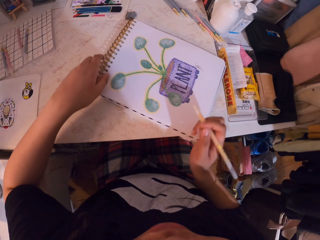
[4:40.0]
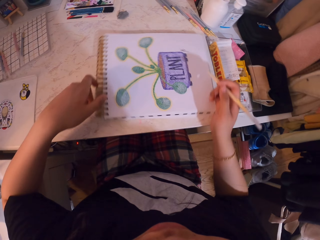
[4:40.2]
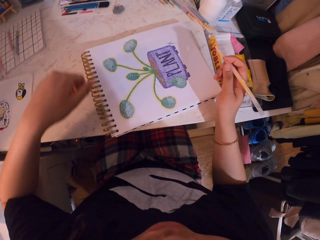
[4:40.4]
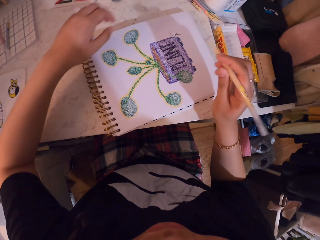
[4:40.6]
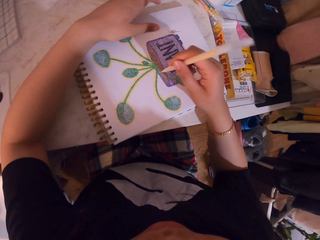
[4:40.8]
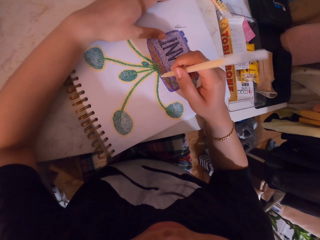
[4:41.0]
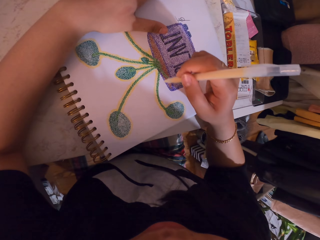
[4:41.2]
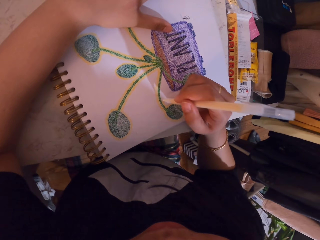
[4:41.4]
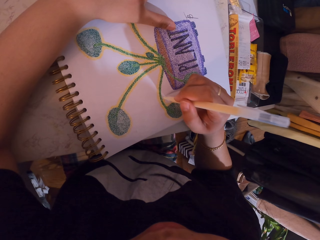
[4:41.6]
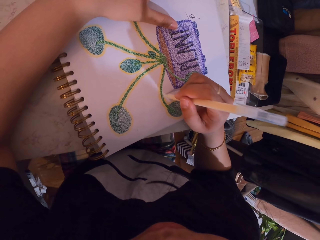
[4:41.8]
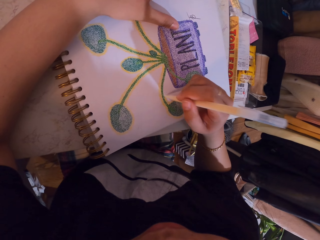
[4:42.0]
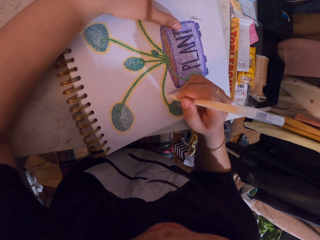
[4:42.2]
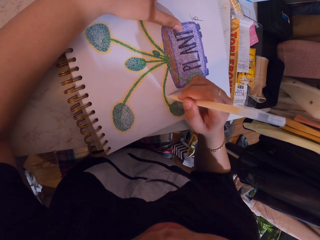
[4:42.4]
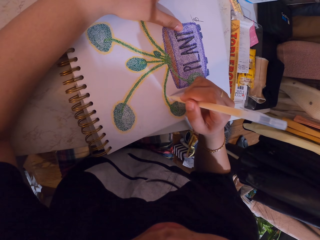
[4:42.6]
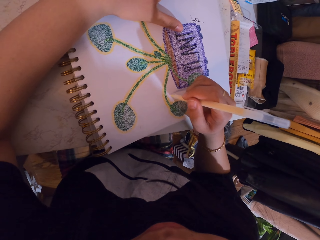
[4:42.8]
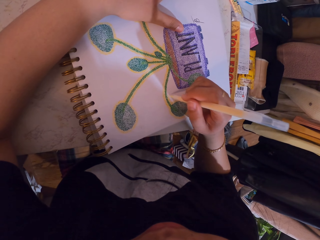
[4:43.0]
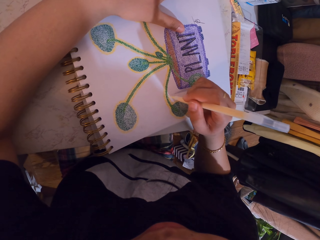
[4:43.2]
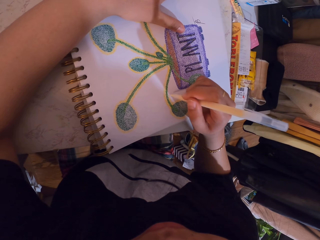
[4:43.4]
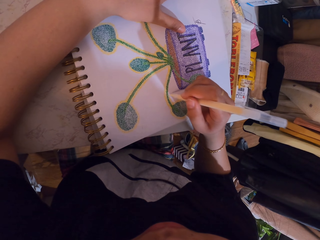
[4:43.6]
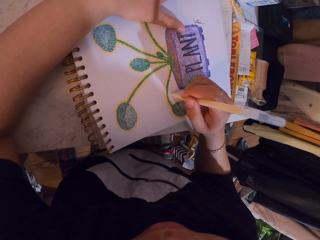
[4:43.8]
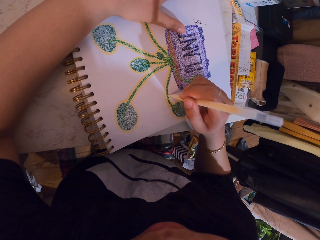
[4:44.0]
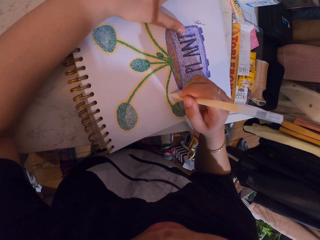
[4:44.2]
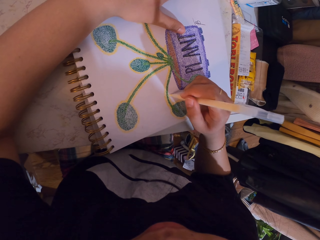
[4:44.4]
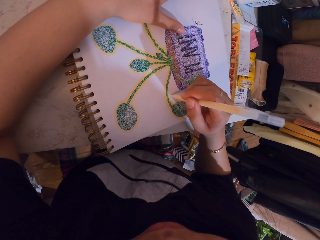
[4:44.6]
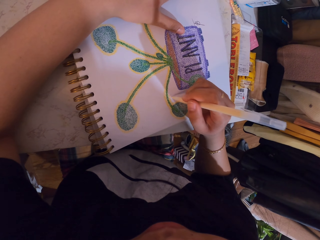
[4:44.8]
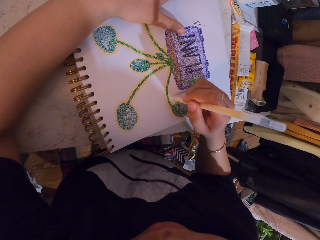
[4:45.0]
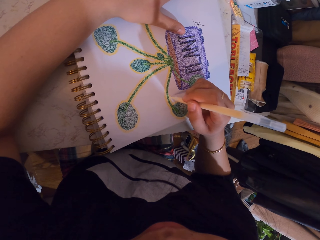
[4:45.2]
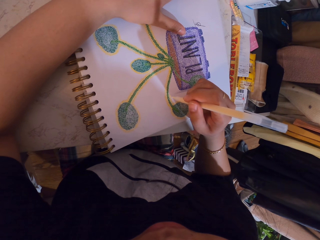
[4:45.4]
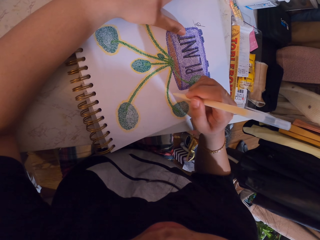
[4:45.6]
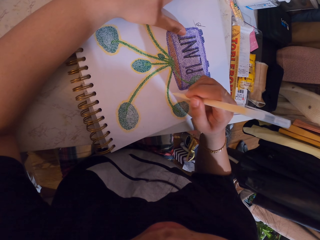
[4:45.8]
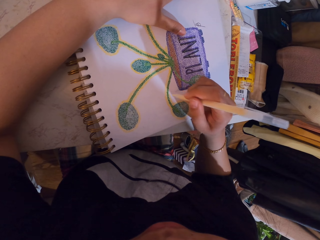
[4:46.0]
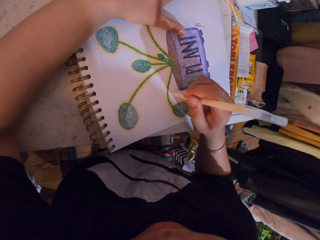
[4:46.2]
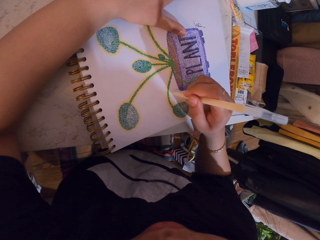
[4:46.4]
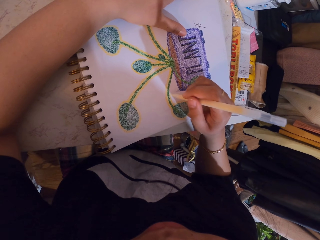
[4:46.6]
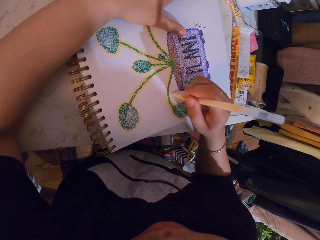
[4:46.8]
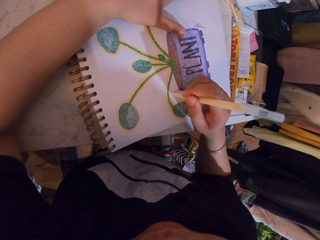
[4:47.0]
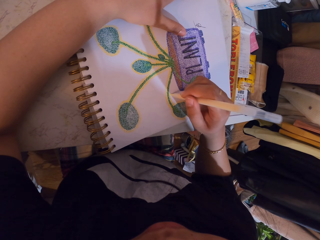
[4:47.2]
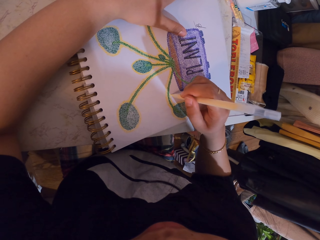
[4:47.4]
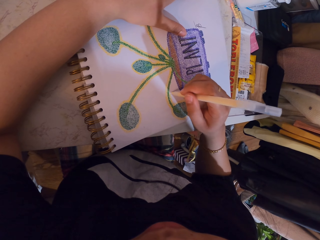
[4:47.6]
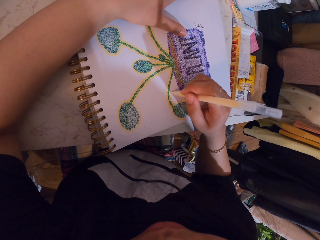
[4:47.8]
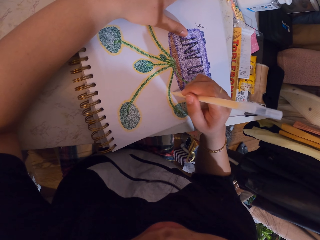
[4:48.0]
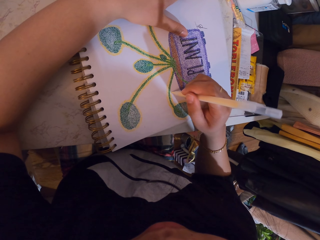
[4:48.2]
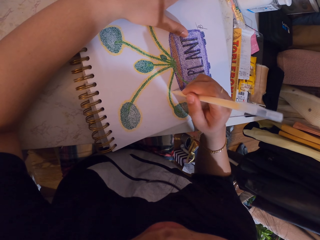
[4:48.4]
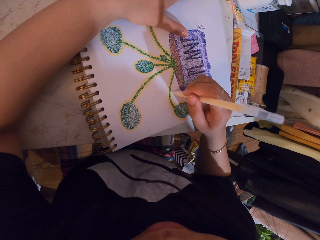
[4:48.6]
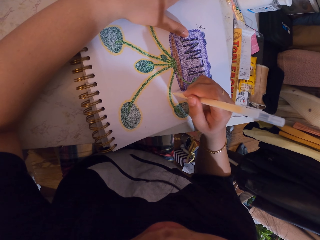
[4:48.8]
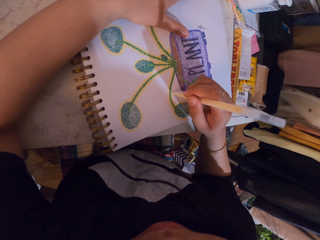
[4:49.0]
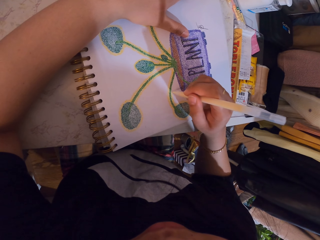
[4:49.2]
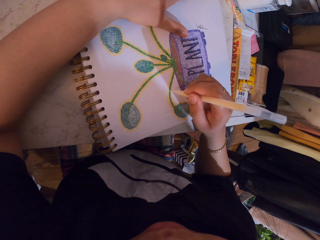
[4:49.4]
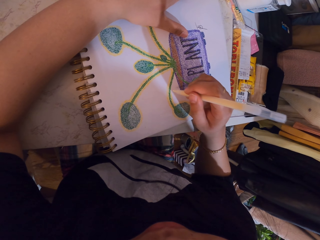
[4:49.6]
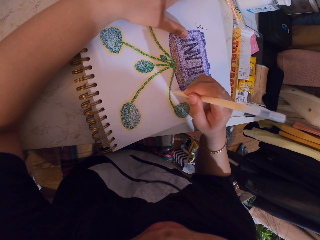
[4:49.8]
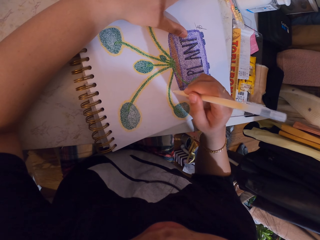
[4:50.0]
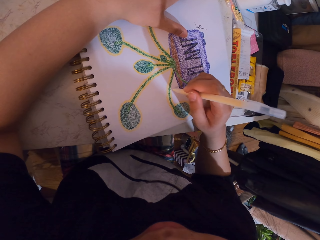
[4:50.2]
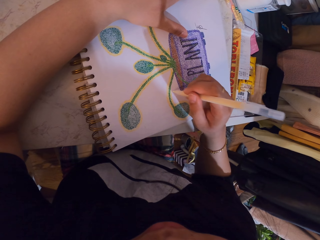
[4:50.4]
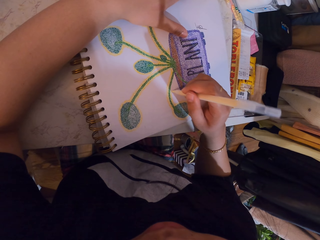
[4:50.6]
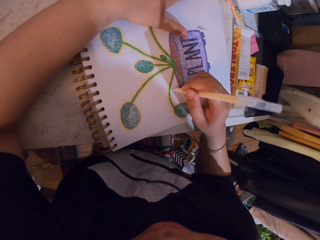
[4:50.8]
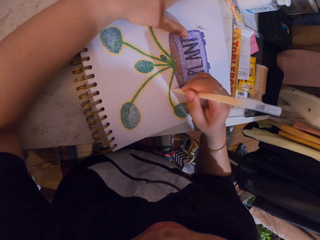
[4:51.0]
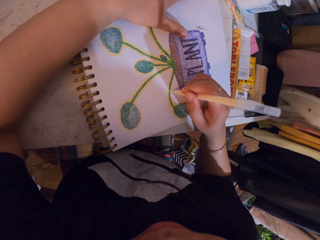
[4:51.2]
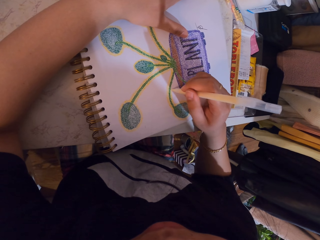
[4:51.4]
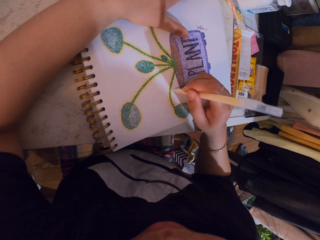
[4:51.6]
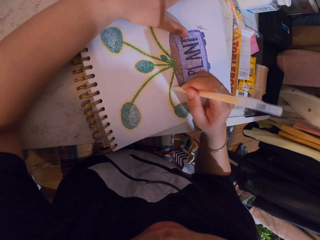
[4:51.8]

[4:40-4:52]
The camera wearer rotates the notebook. They decorate a drawing on the book with a decorating pen.

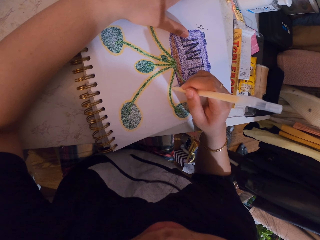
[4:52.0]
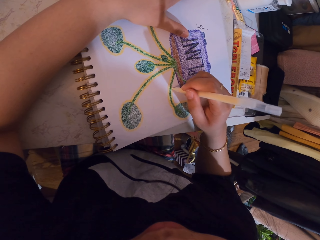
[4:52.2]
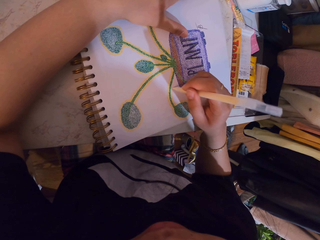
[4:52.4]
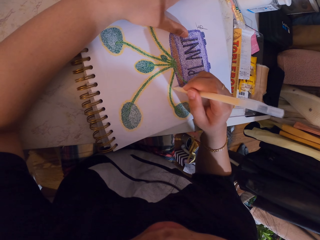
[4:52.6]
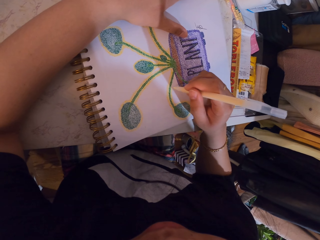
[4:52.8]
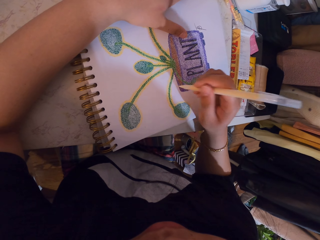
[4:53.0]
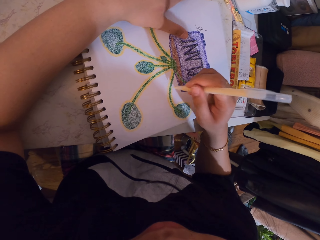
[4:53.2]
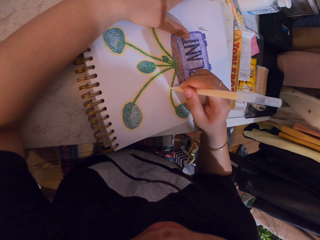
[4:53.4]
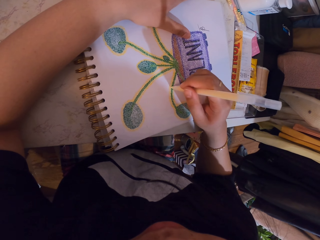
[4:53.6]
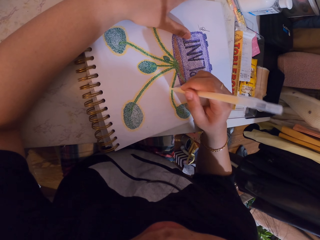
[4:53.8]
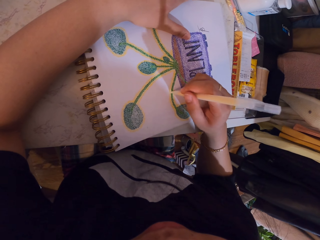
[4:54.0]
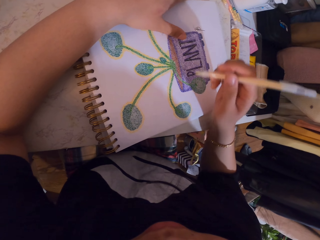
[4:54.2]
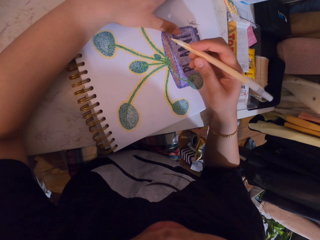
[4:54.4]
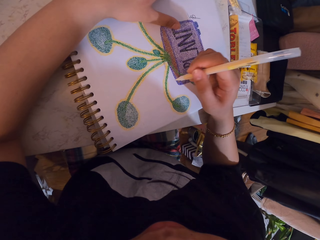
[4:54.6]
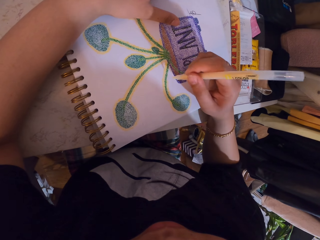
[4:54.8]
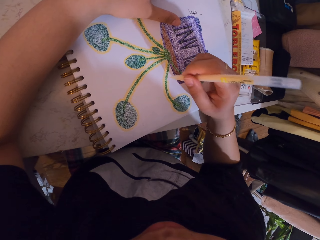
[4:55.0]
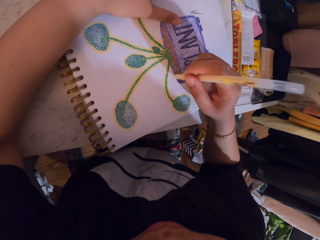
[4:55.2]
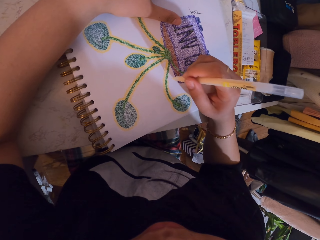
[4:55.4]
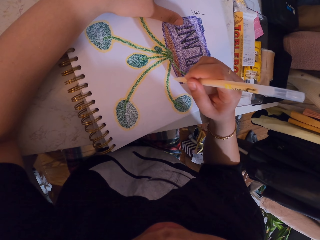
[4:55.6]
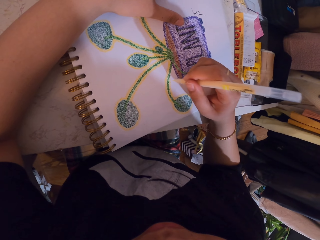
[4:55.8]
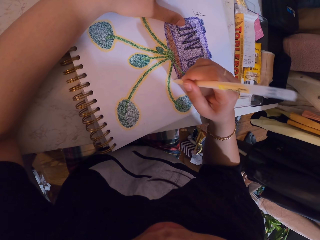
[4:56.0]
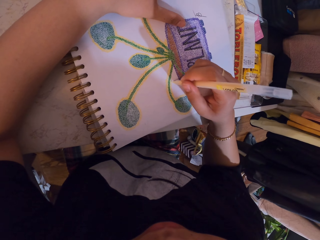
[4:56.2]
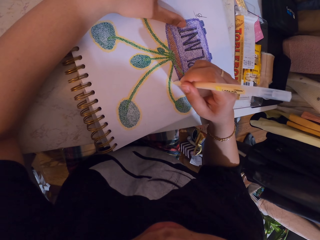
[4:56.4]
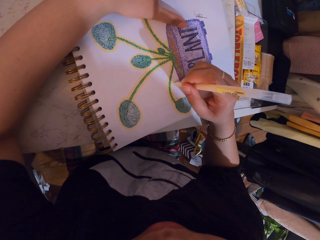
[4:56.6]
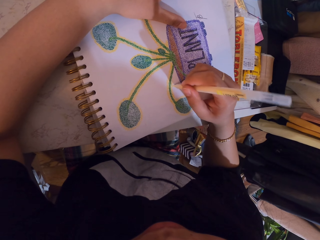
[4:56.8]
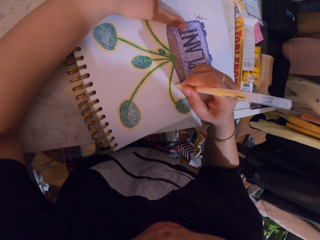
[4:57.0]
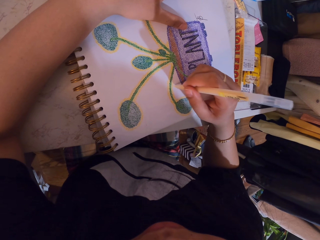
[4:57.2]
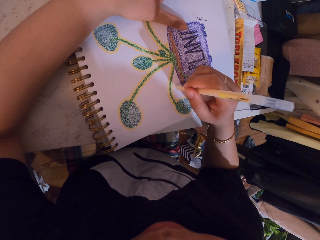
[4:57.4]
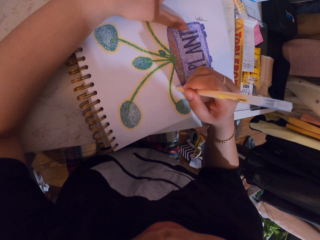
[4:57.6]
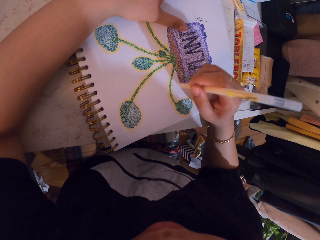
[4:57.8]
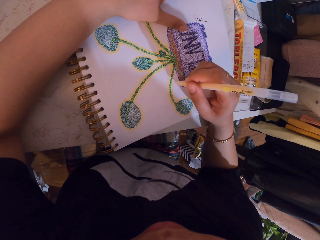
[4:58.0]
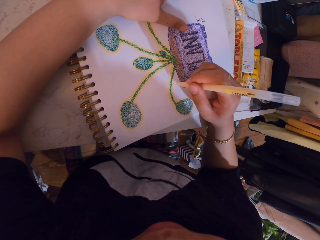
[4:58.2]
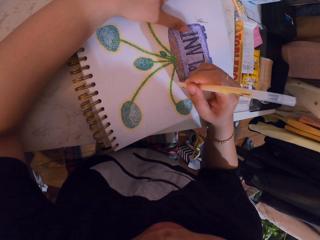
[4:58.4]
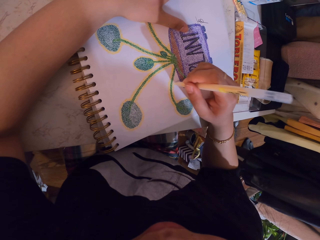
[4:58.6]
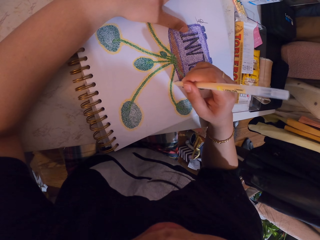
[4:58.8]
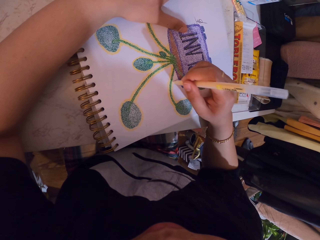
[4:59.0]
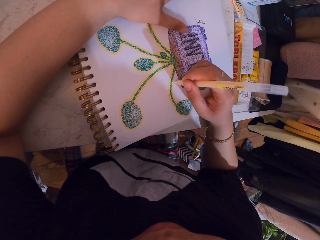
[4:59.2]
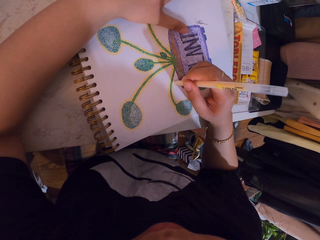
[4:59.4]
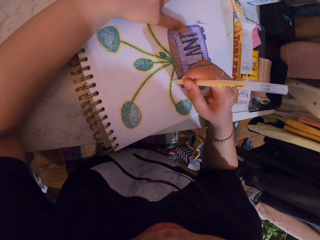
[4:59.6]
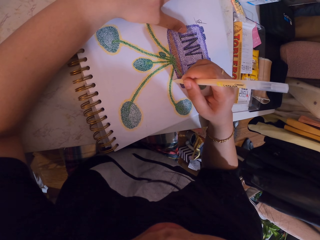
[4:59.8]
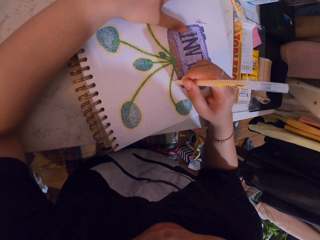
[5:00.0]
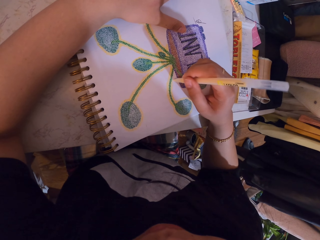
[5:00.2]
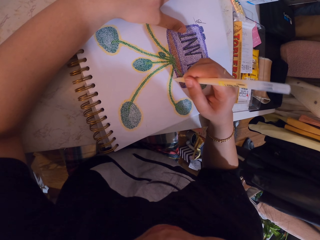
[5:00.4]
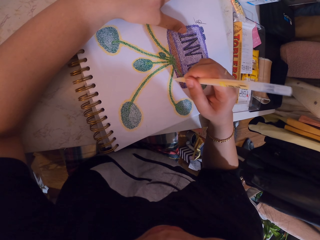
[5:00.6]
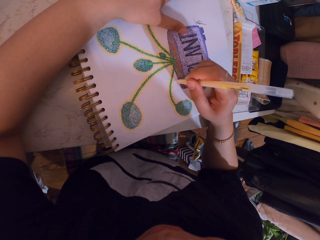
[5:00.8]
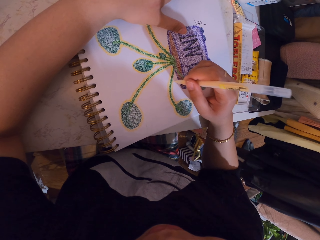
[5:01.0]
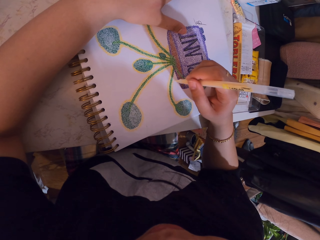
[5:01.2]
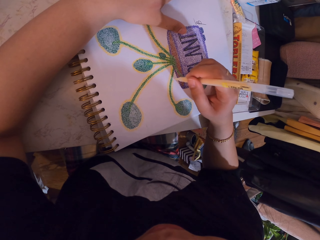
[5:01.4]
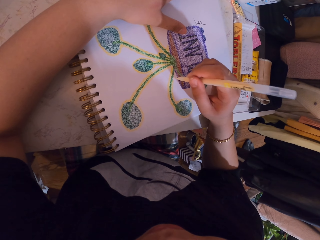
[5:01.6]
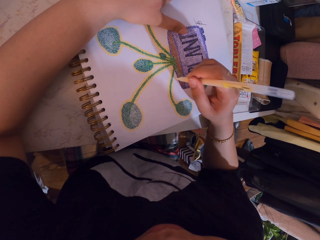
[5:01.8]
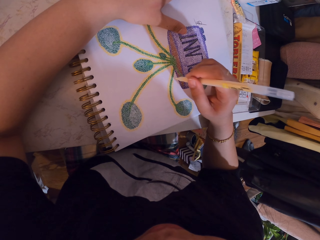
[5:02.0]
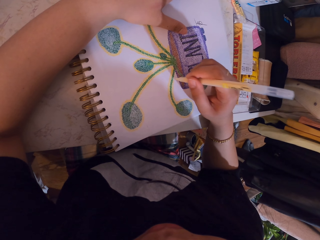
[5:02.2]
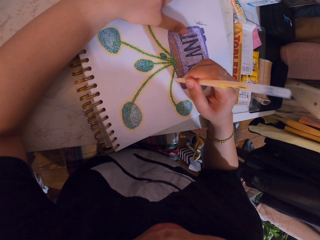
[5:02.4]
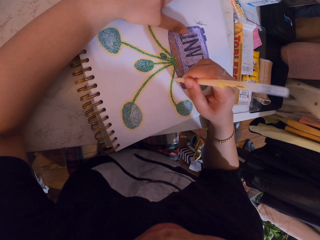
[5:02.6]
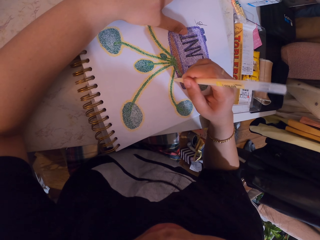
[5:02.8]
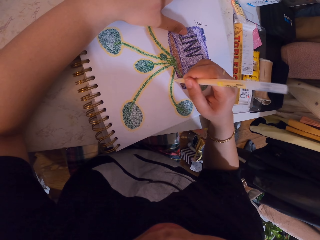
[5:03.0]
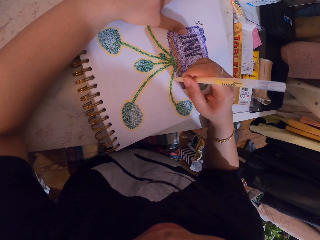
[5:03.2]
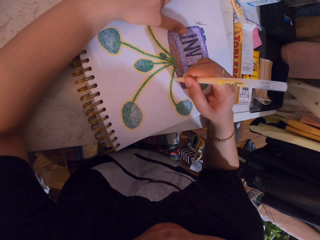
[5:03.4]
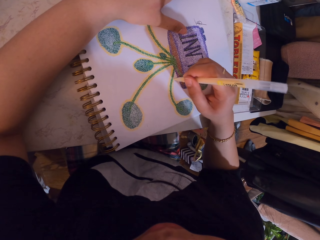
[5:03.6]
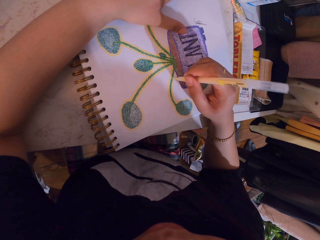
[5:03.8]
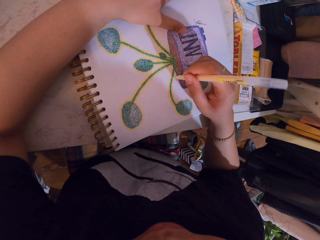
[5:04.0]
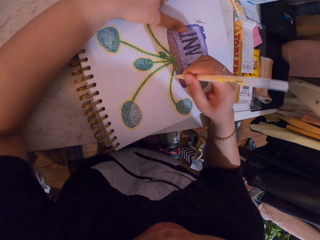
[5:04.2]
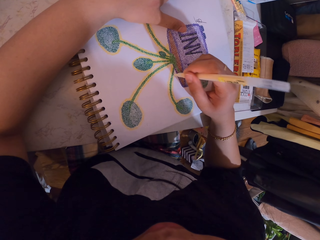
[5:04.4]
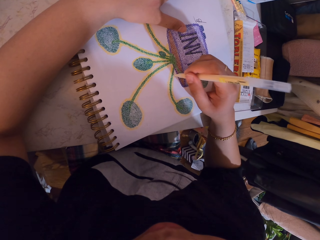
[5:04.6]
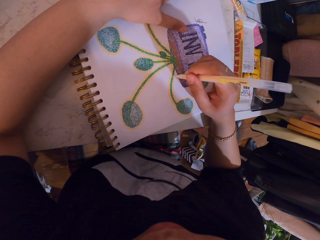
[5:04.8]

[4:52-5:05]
The camera wearer lifts the decorating pen. They decorate a drawing on a book with the decorating pen.
